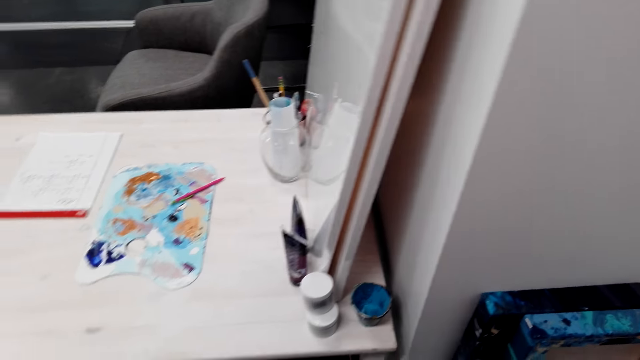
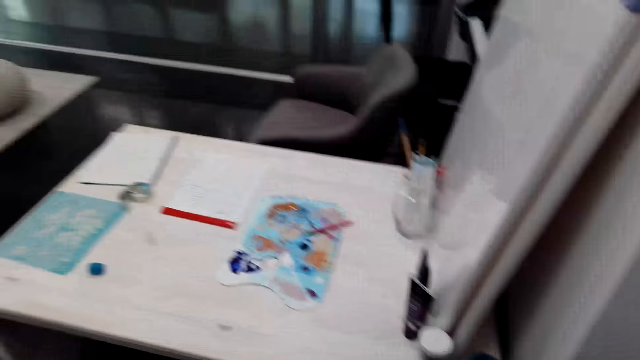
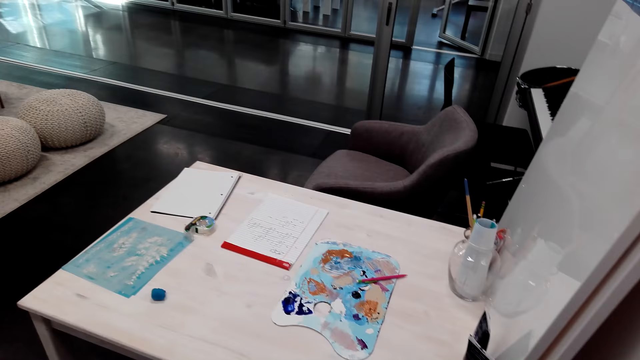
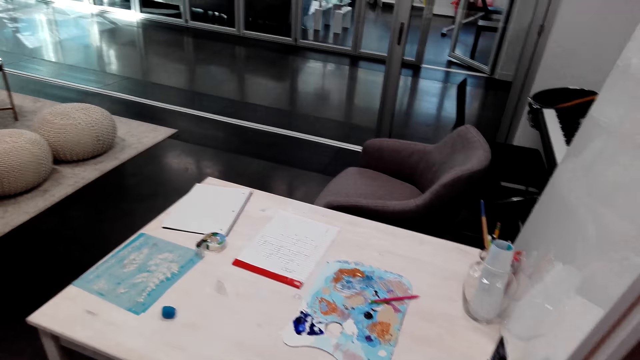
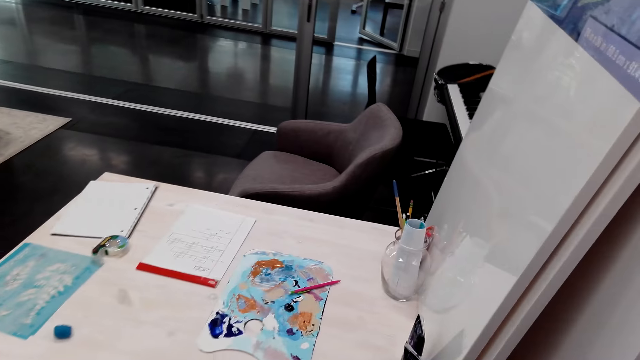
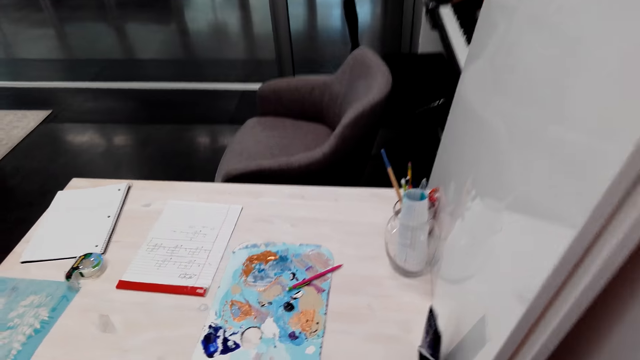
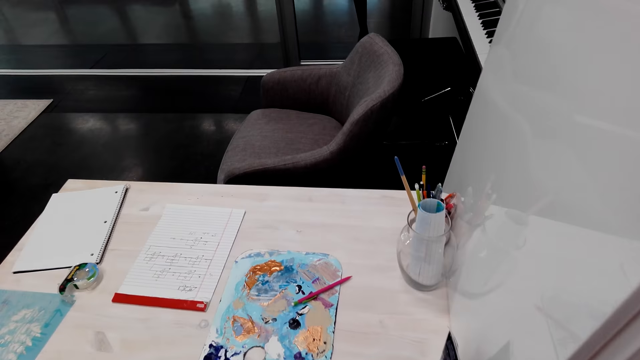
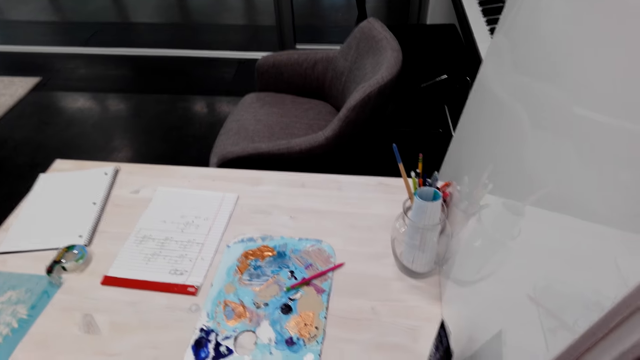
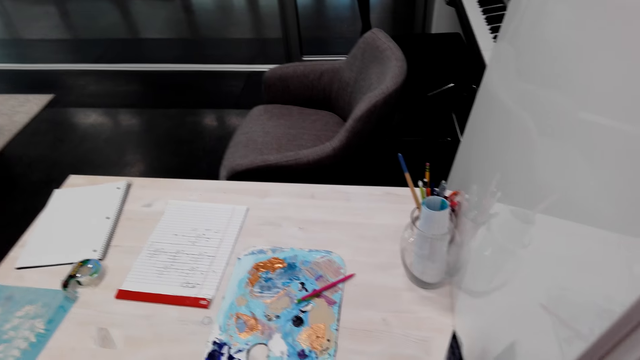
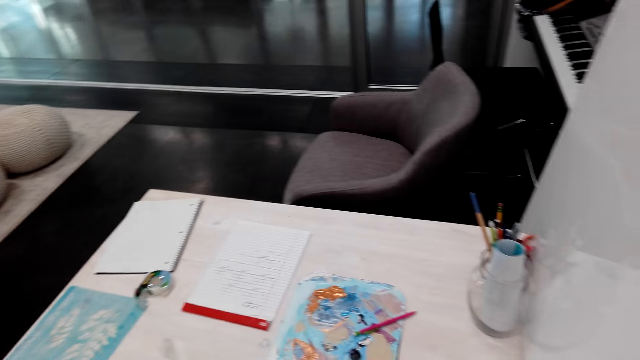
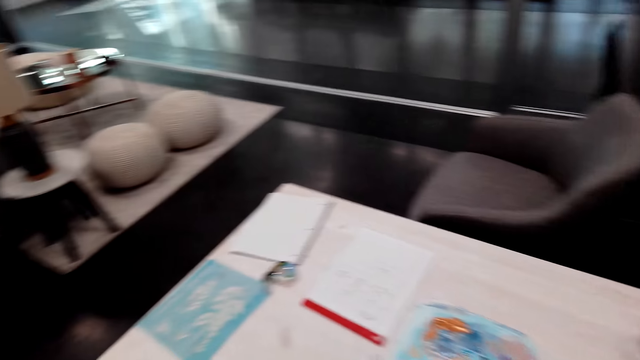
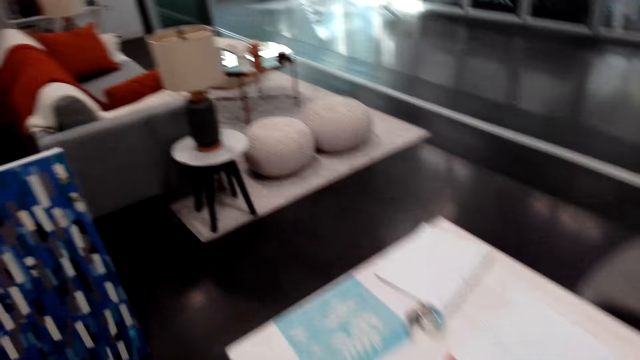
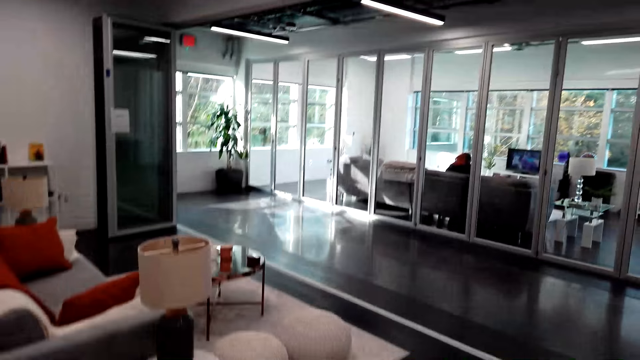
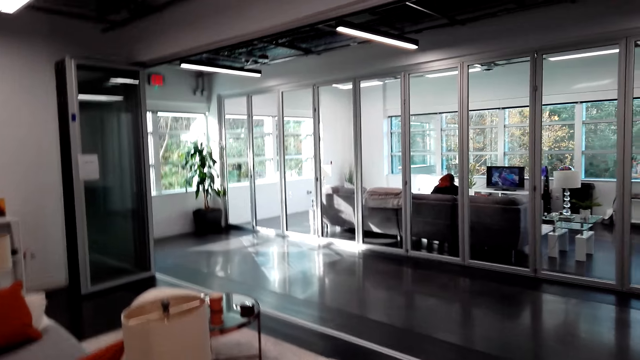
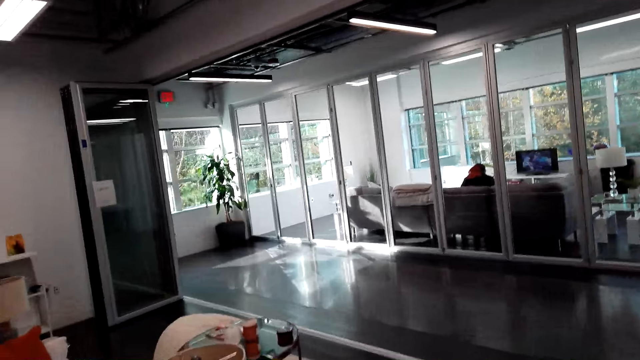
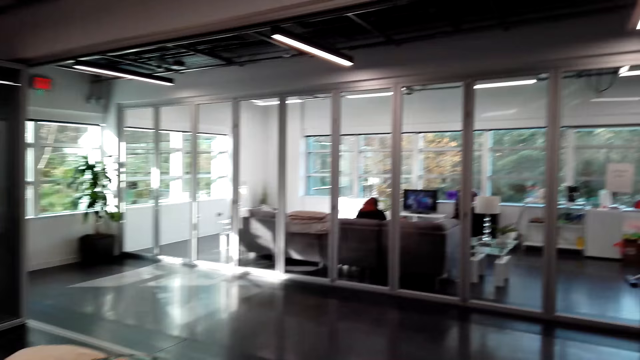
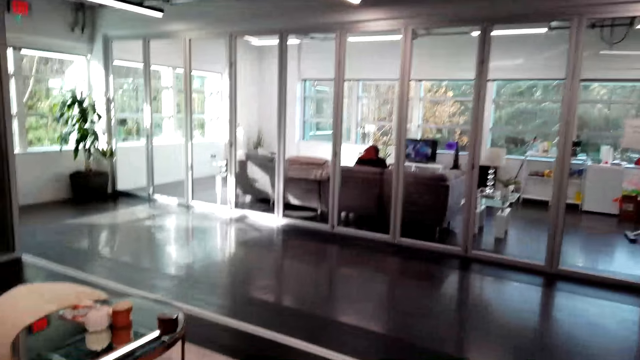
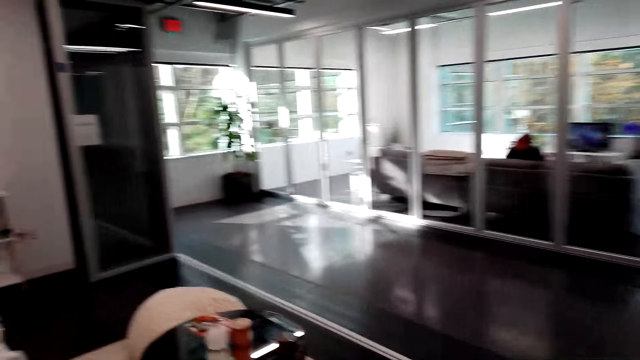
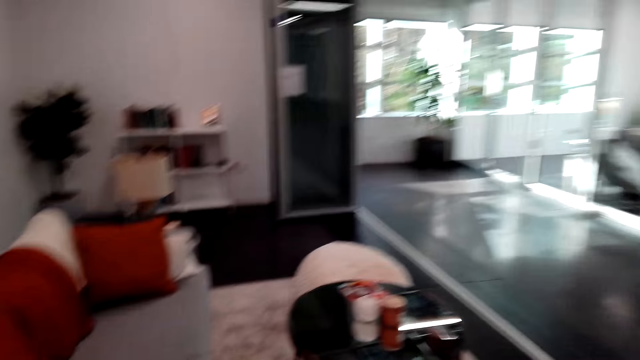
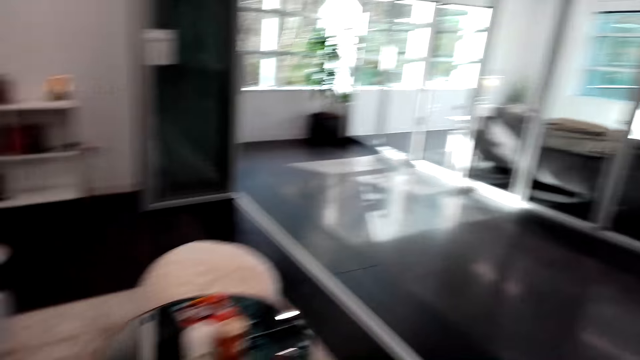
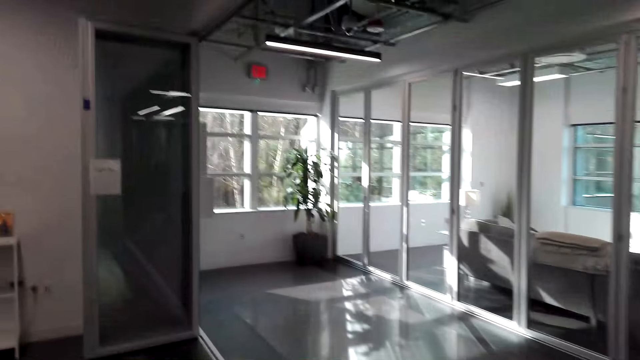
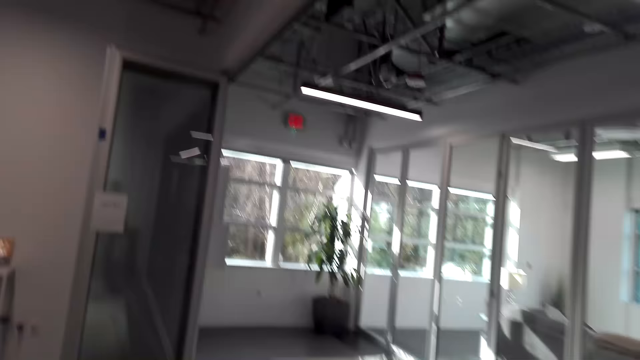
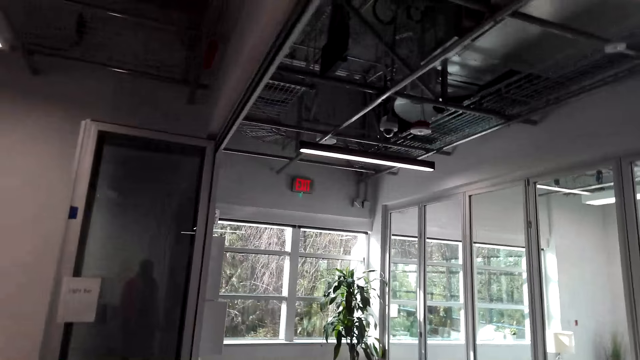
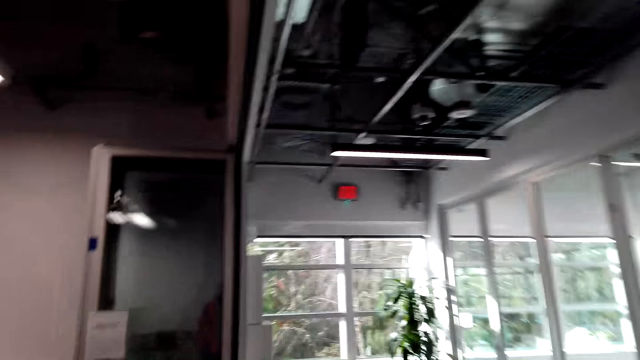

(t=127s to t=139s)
The camera wearer stares at the papers on the table. They walk around the hotel.

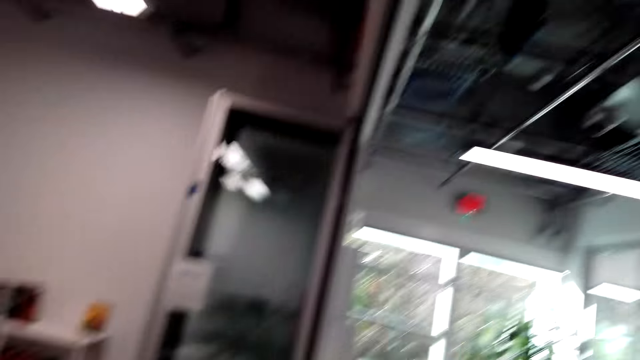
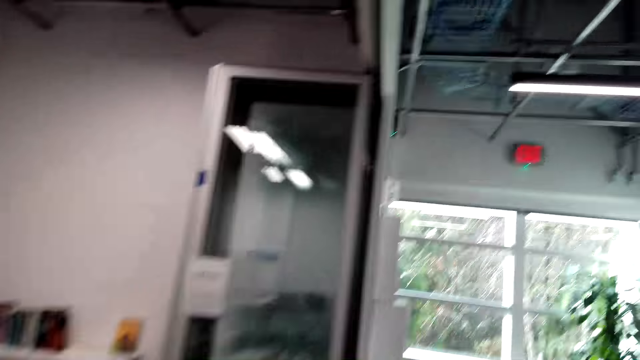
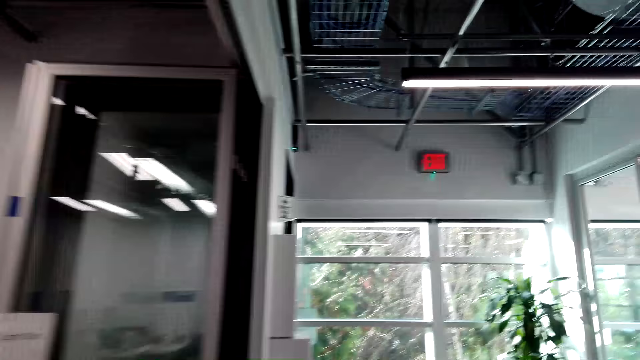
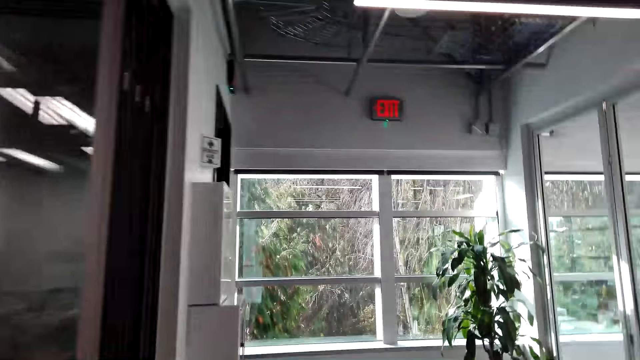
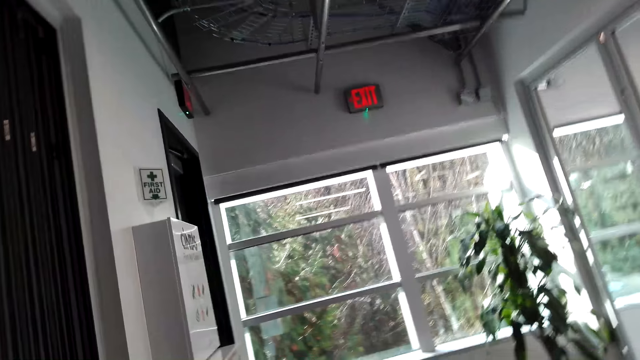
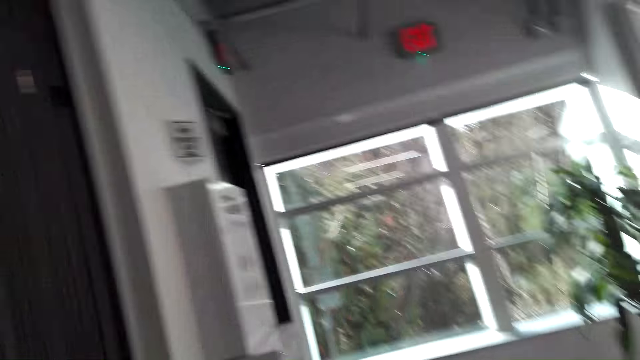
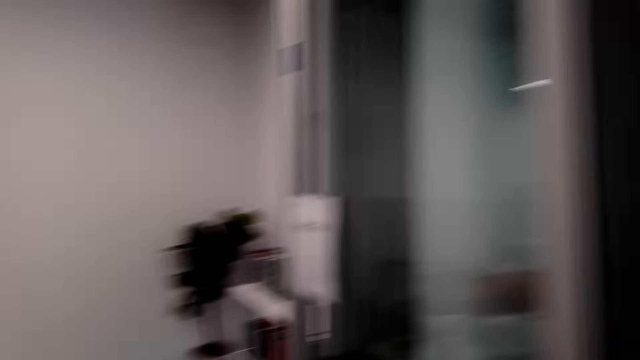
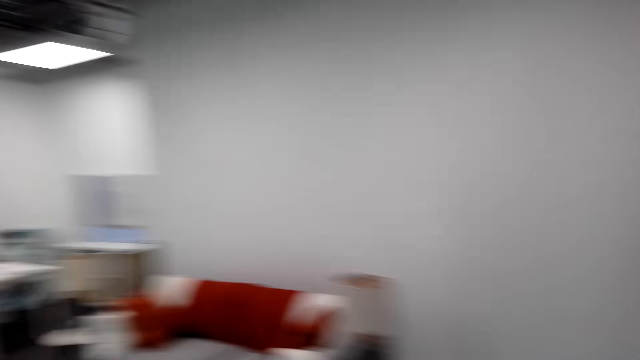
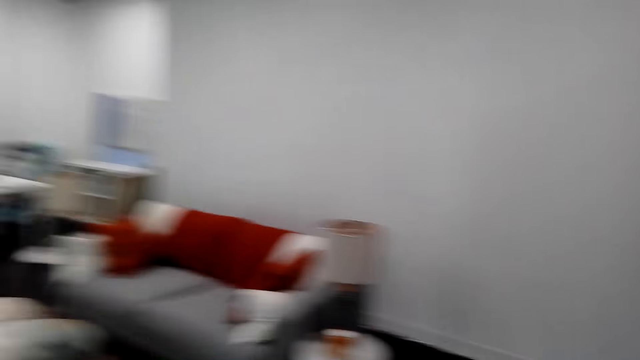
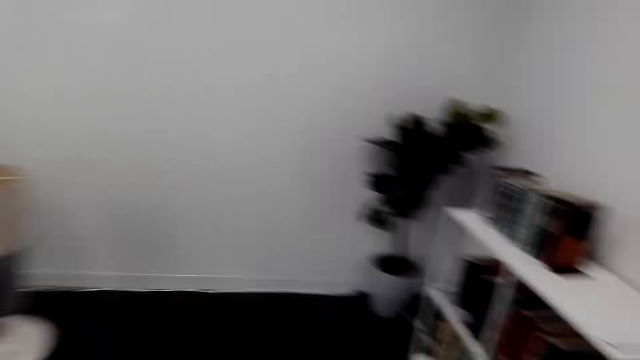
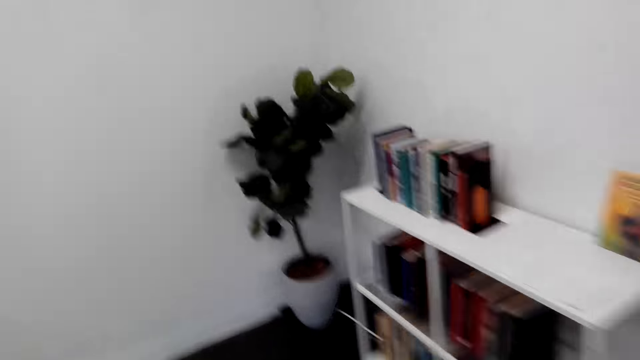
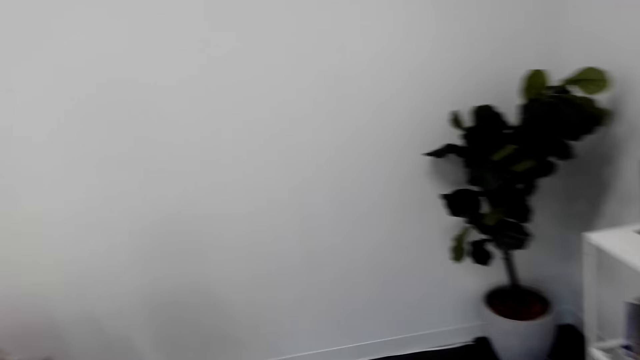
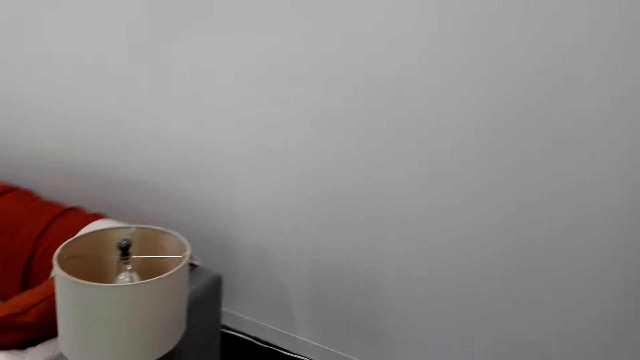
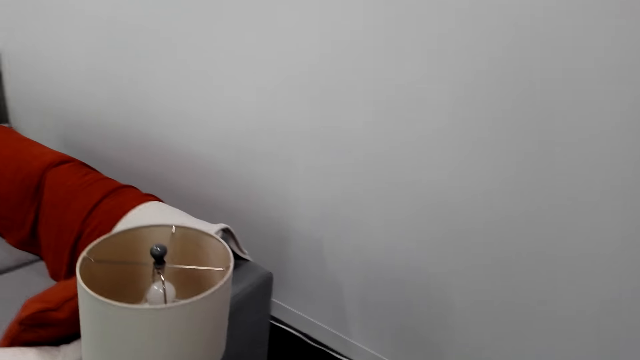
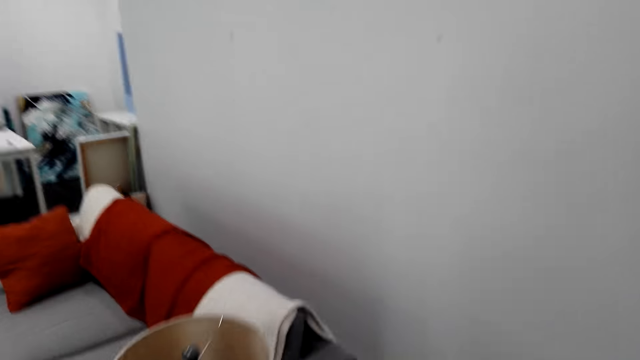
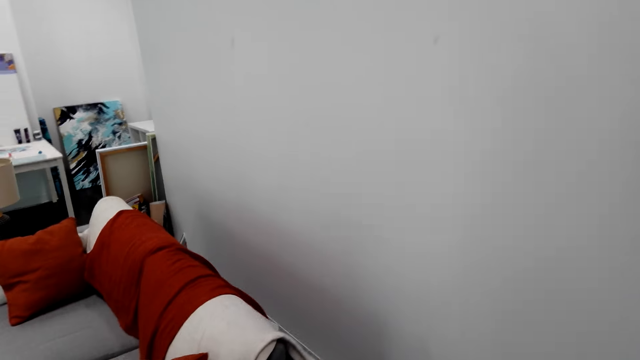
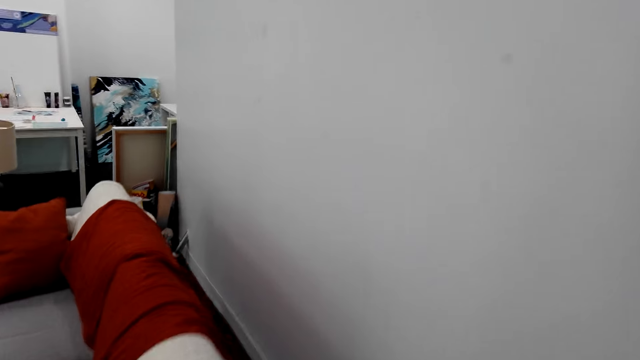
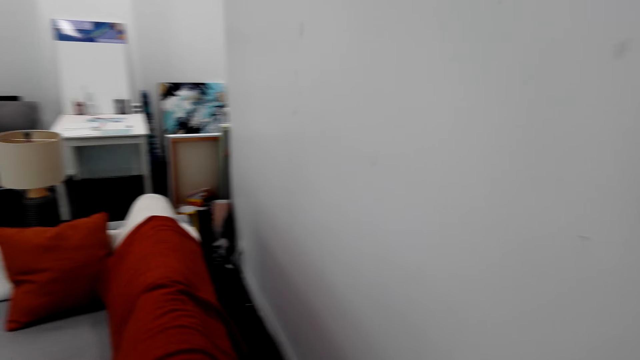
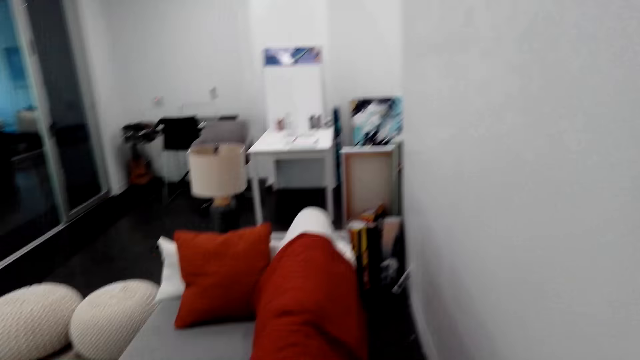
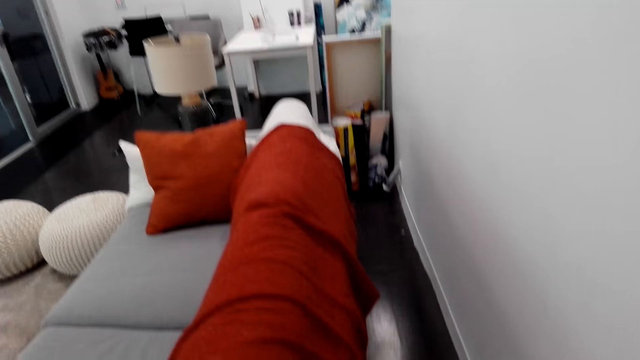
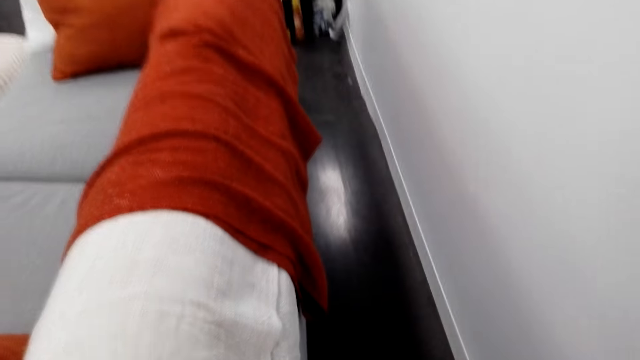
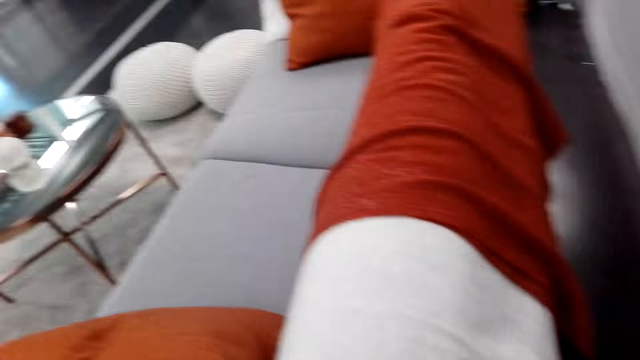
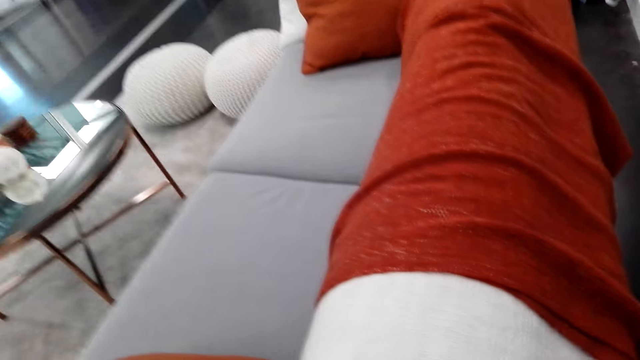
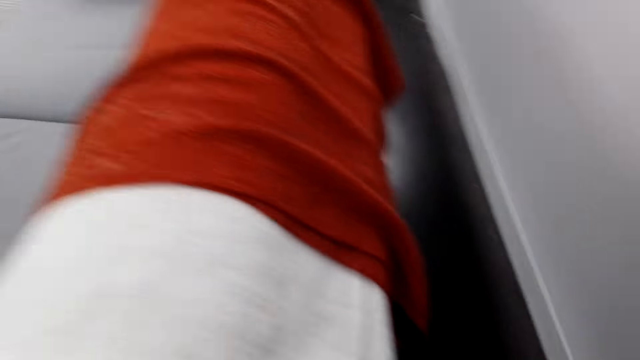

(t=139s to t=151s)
The camera wearer turns around. They walk on the floor.
